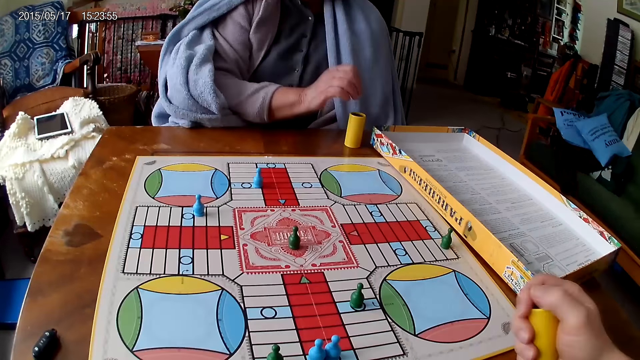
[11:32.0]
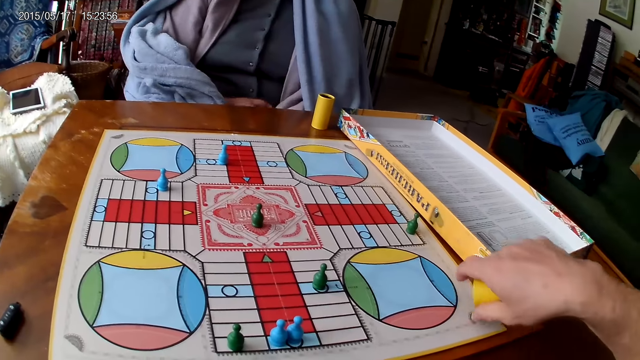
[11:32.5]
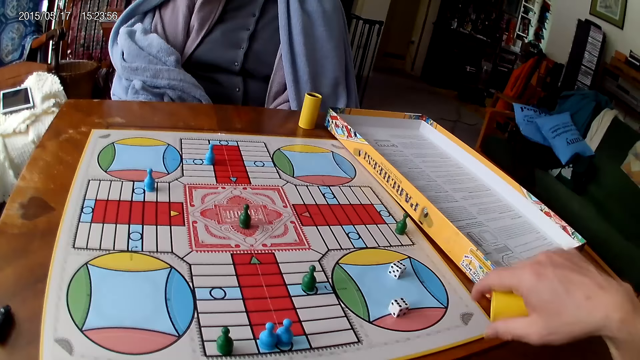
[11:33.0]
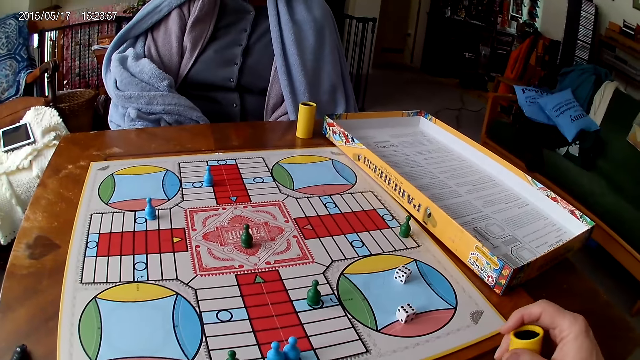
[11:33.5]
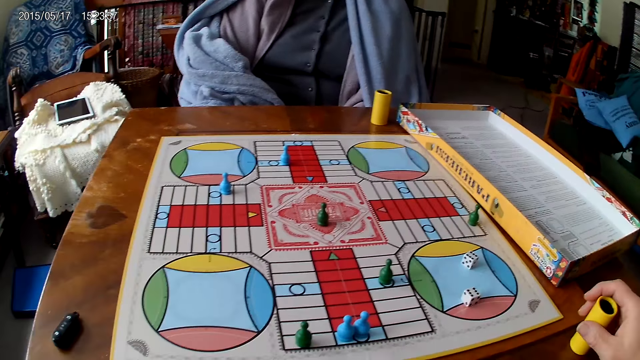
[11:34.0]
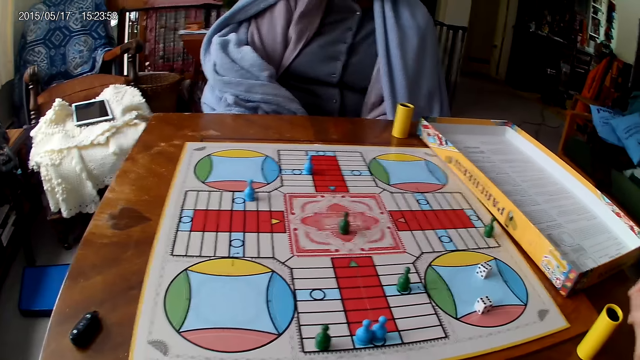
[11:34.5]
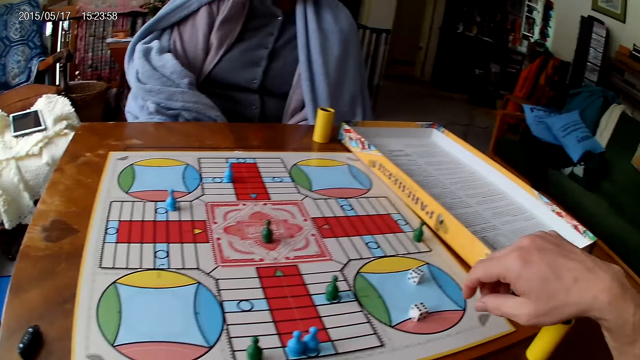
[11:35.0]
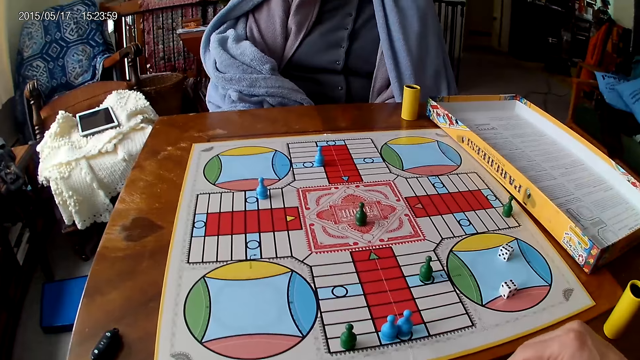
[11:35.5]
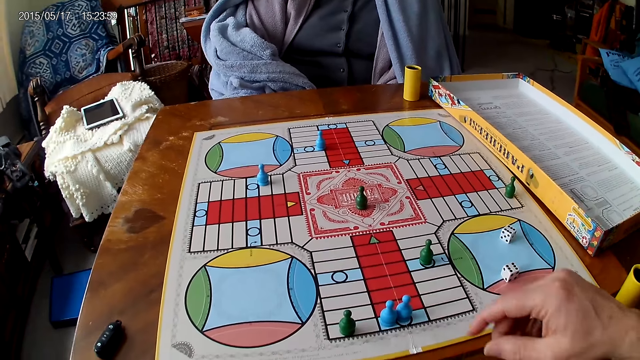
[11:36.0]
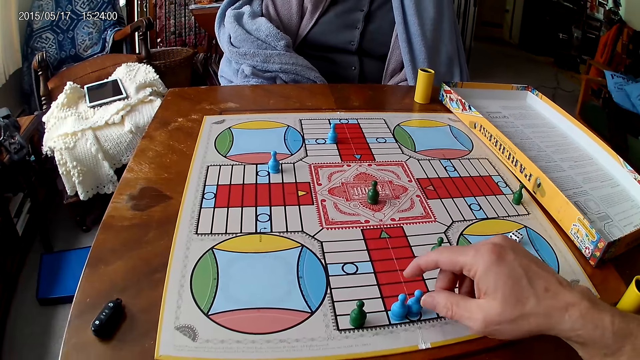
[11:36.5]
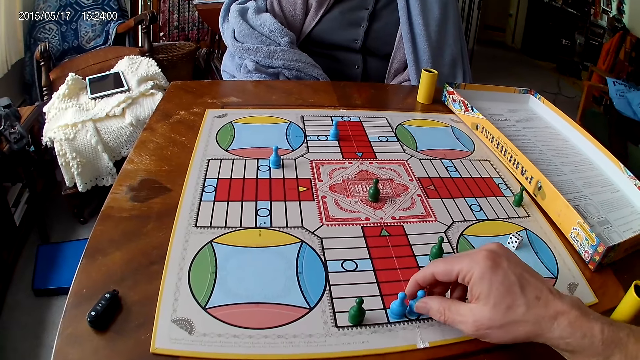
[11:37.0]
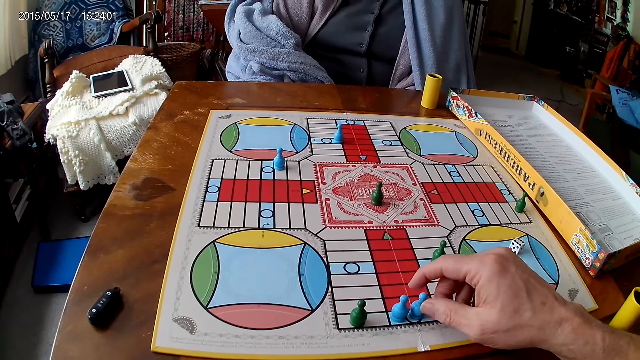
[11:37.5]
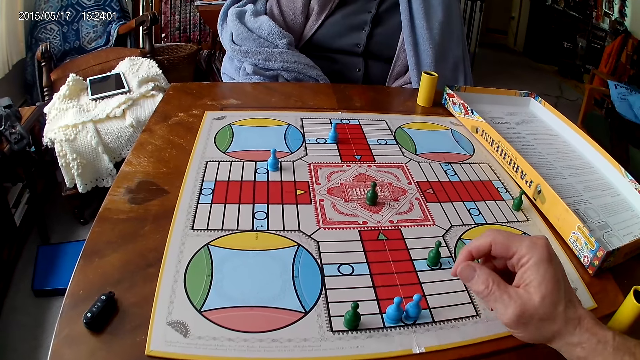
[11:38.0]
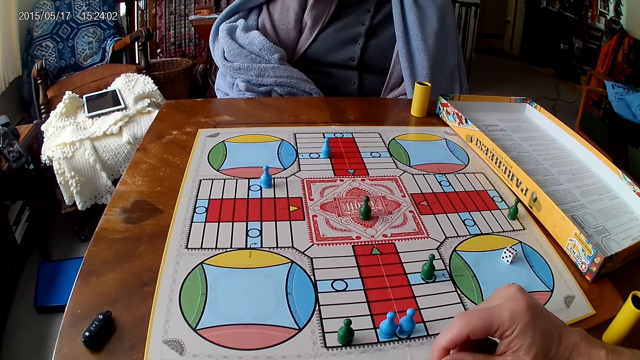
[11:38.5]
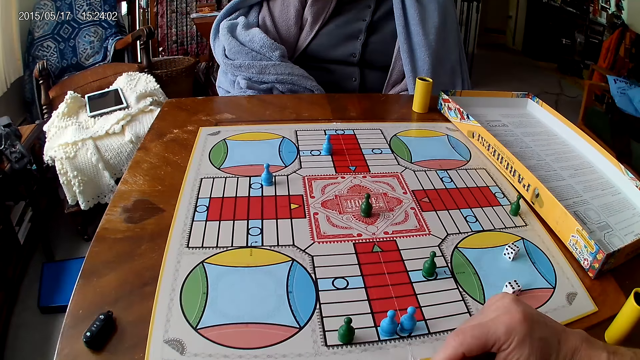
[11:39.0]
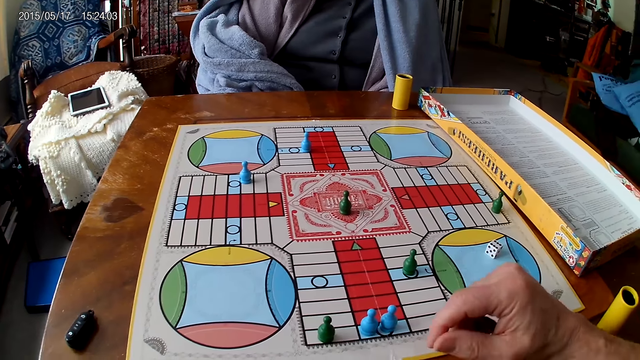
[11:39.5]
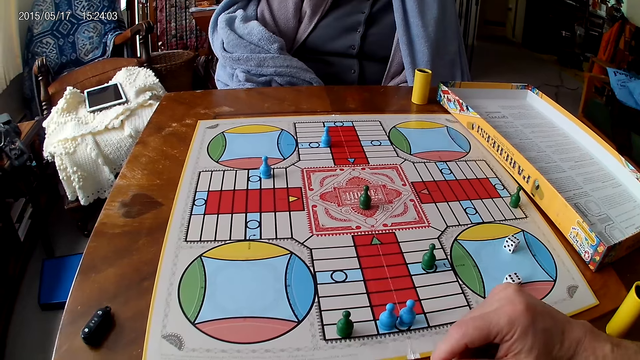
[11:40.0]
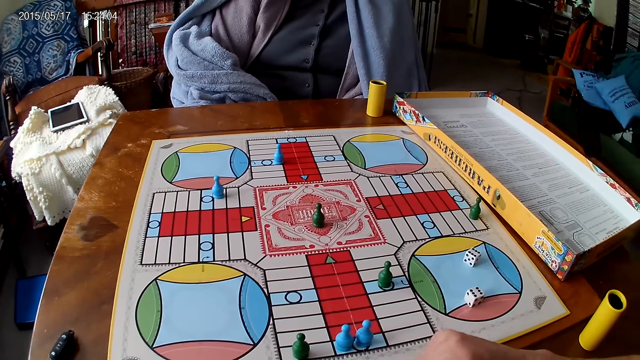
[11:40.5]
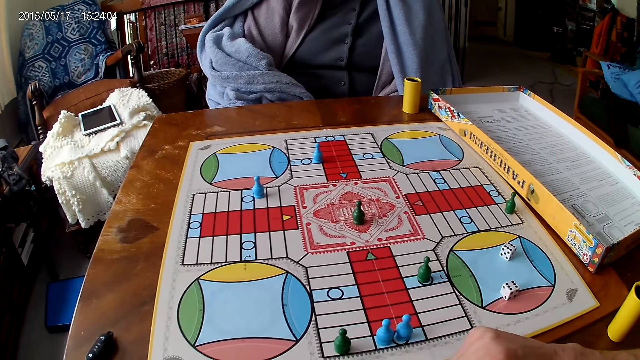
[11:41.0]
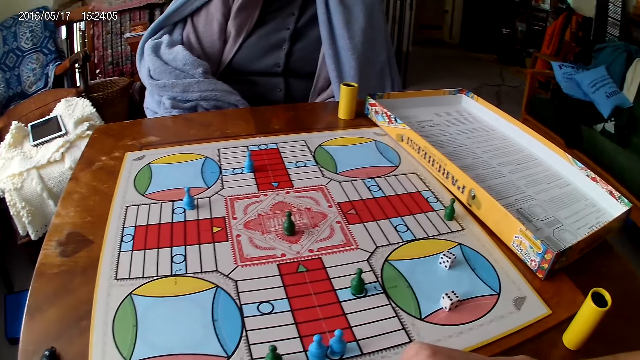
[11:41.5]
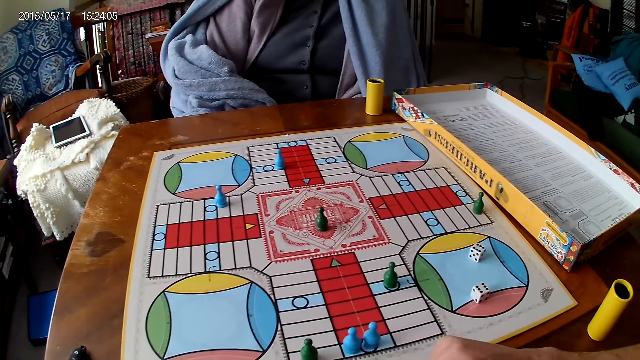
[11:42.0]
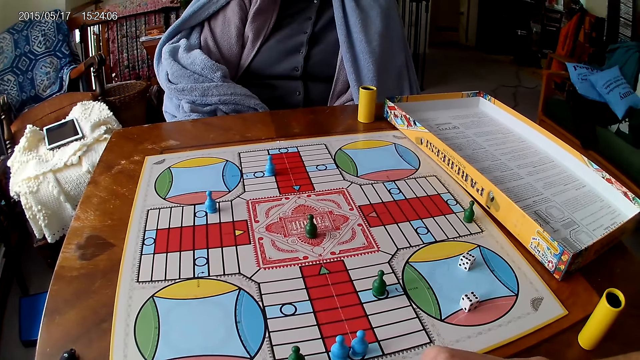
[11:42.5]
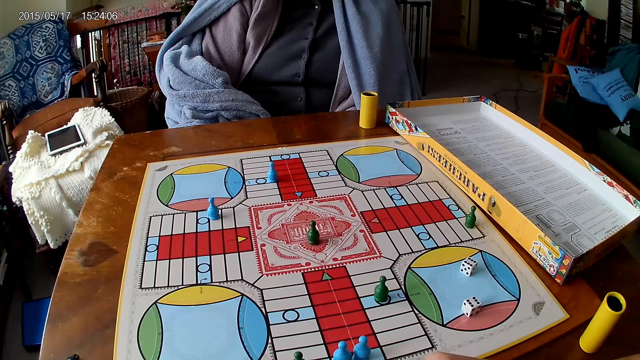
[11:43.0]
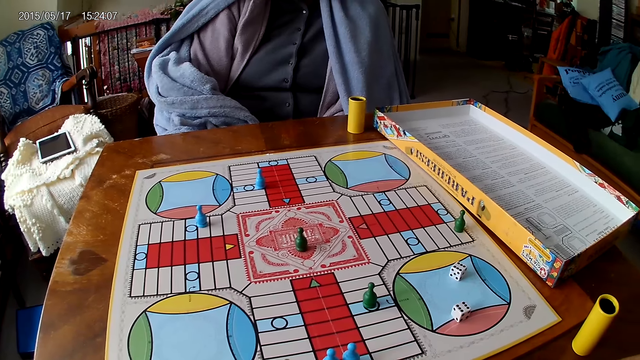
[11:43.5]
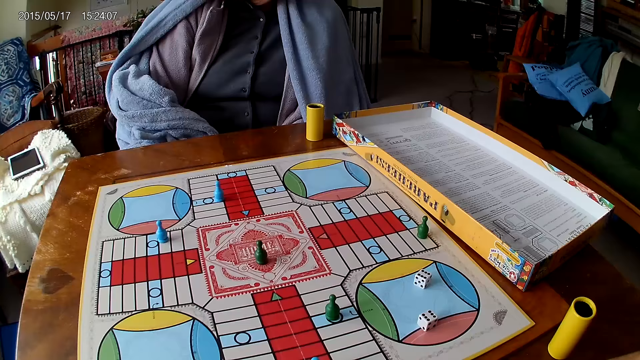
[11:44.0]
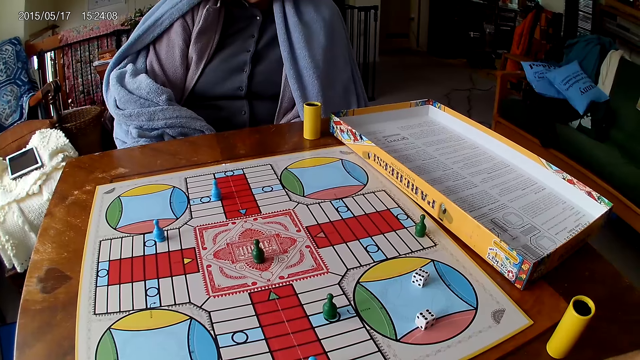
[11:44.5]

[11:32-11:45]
The camera wearer shakes his container with his right hand. He spins the dice. He drops the dice in his container on the Ludo board. He drops his container on the table with his right hand. He touches a piece on the Ludo board with his right hand. He stares at the game.

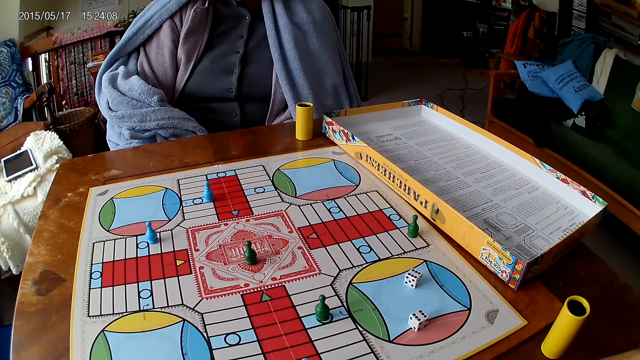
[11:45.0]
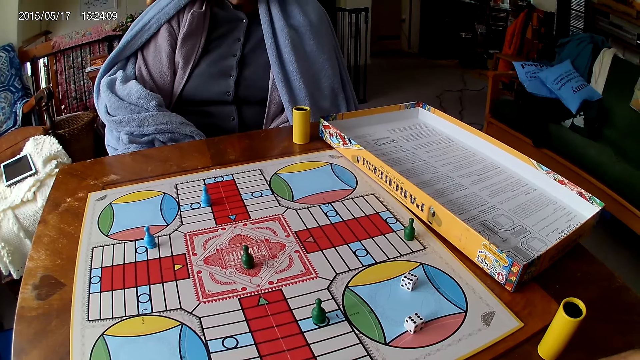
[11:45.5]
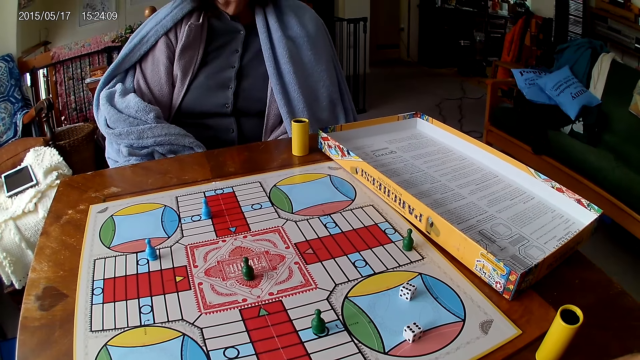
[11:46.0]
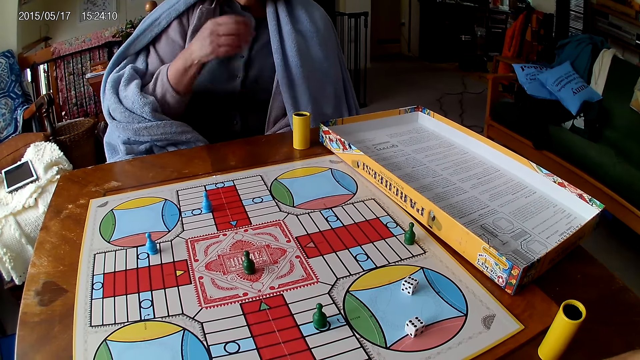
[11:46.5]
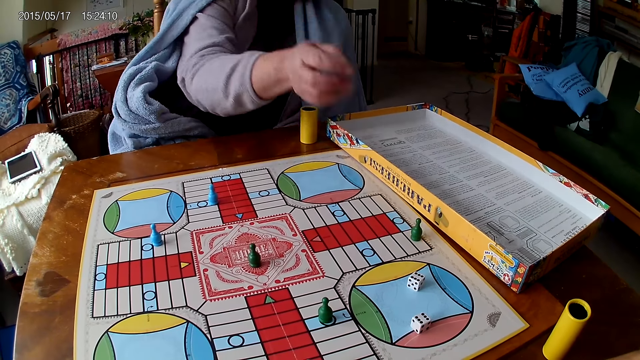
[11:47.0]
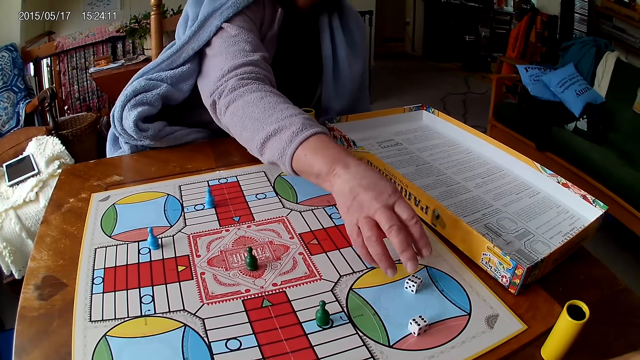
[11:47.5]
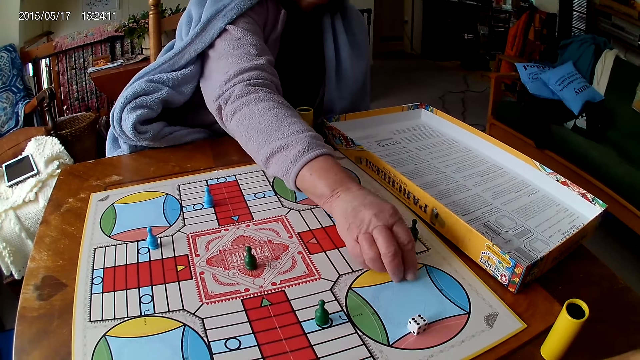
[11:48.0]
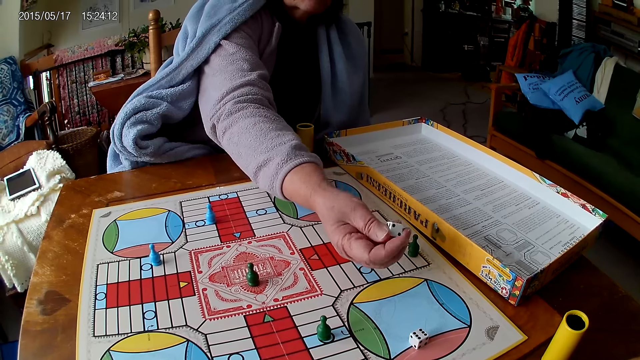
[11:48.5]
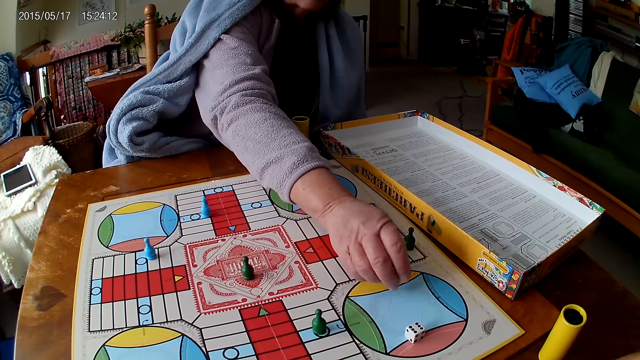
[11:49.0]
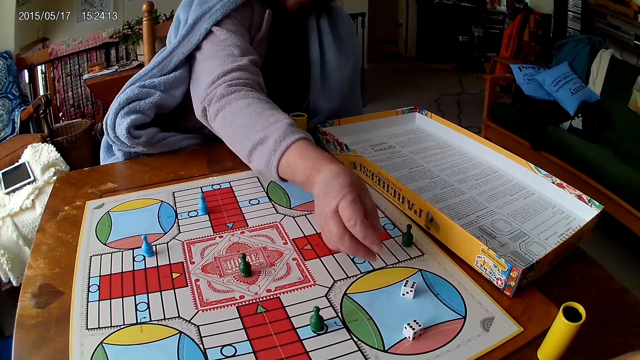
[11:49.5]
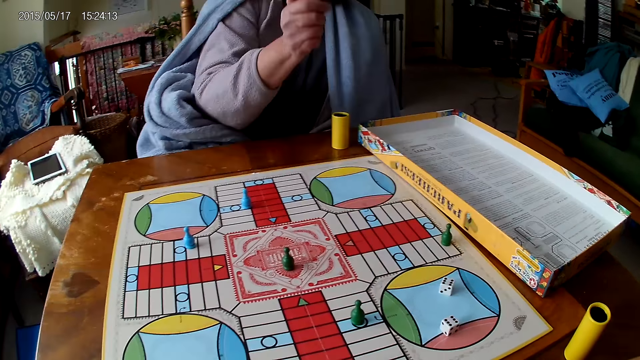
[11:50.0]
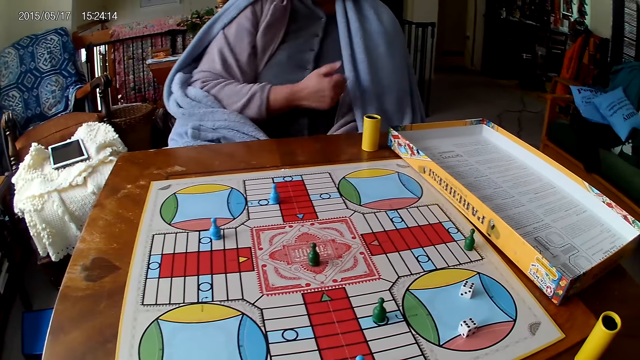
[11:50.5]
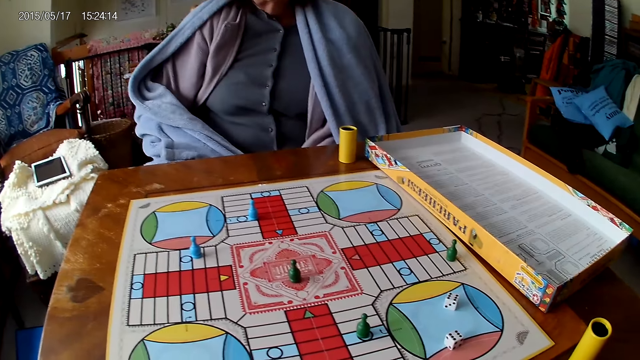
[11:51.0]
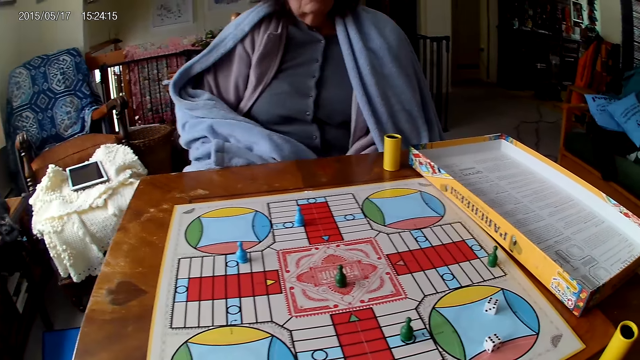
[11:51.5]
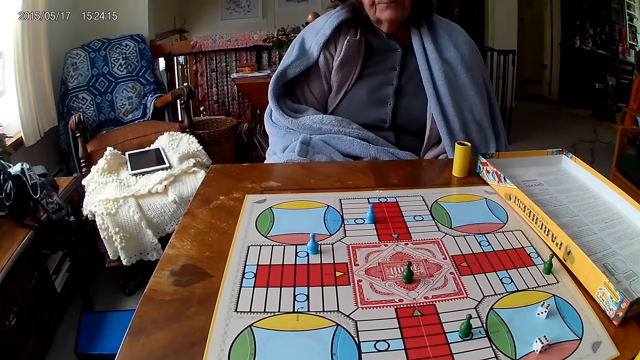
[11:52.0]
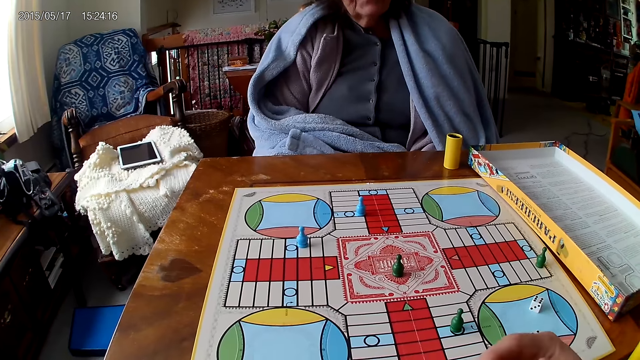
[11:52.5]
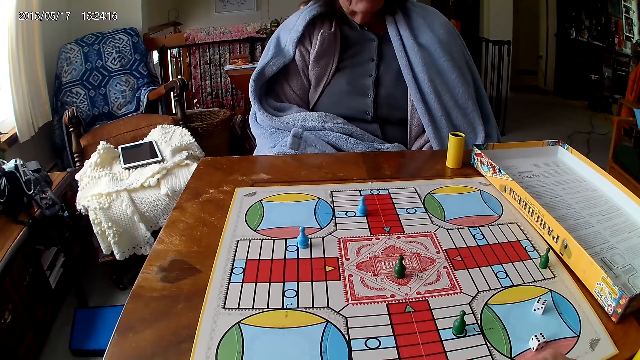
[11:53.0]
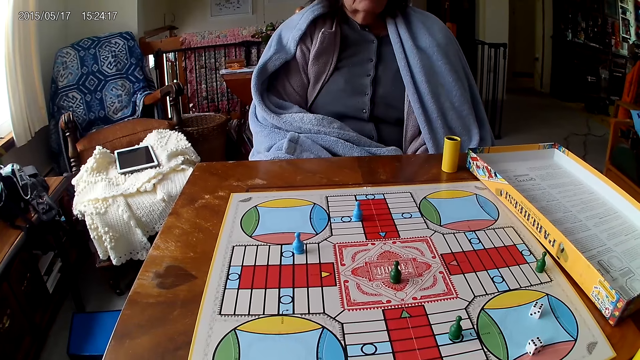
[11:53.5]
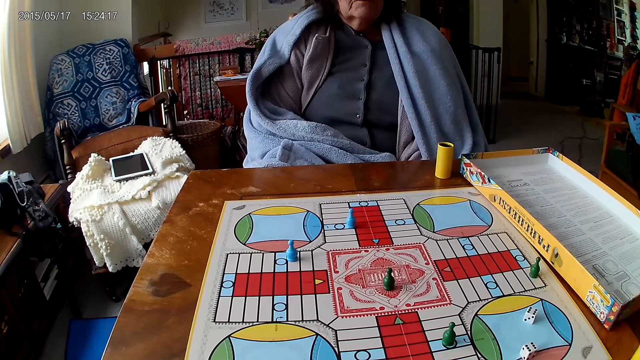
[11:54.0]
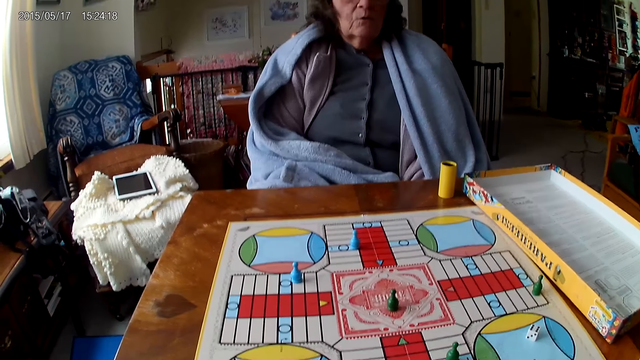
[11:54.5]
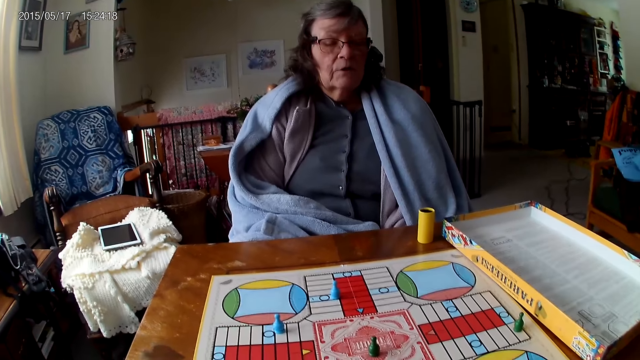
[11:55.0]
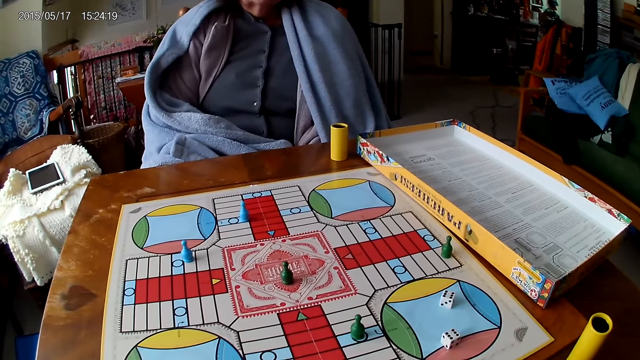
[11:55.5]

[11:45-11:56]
A woman picks a piece of die from the Ludo board that belongs to the camera wearer with her right hand. The woman drops the piece of die on the Ludo board that belongs to the camera wearer with her right hand. The camera wearer moves the hands.
